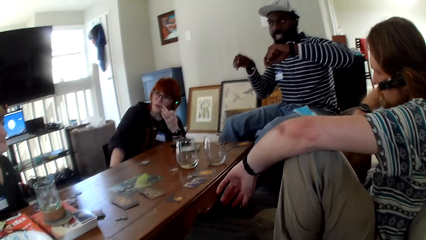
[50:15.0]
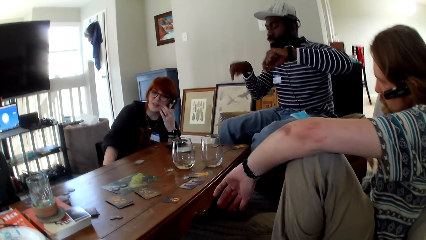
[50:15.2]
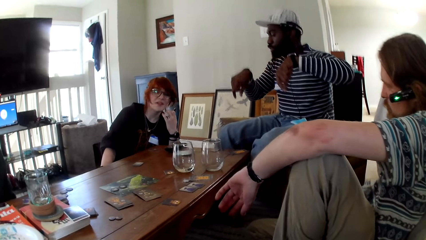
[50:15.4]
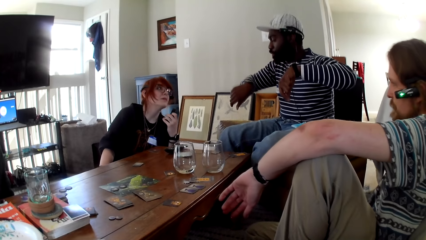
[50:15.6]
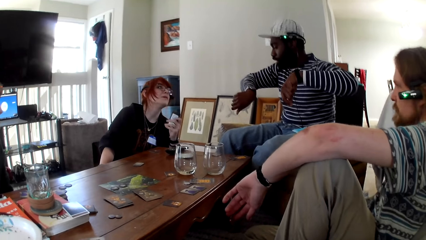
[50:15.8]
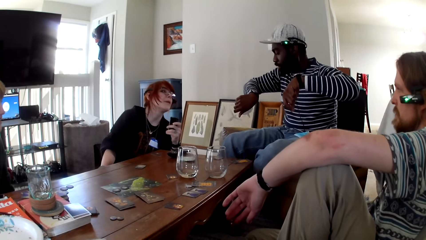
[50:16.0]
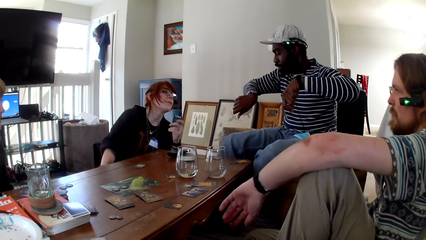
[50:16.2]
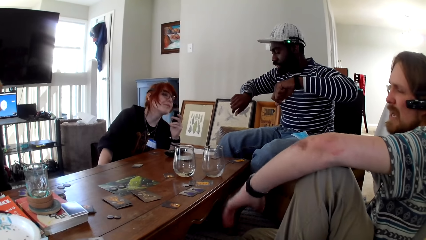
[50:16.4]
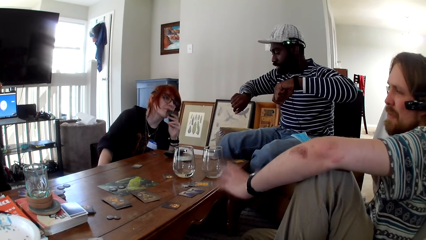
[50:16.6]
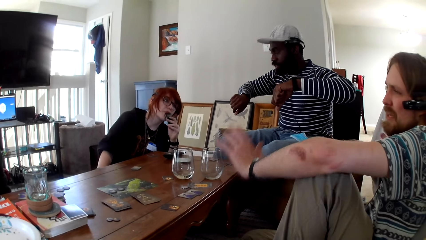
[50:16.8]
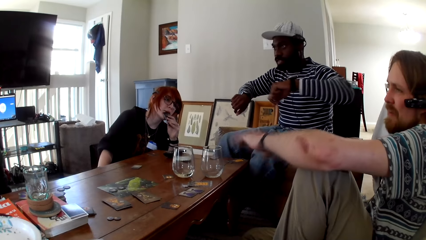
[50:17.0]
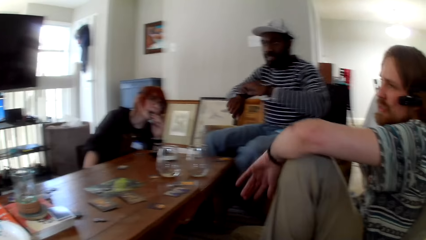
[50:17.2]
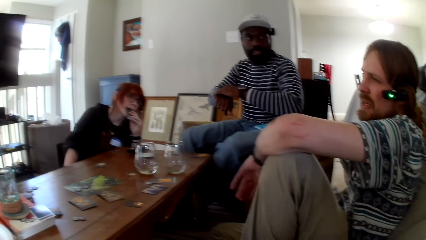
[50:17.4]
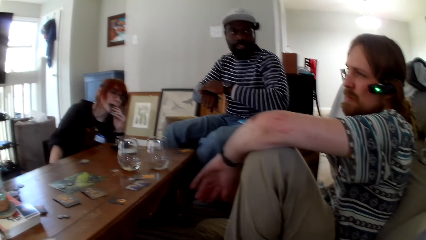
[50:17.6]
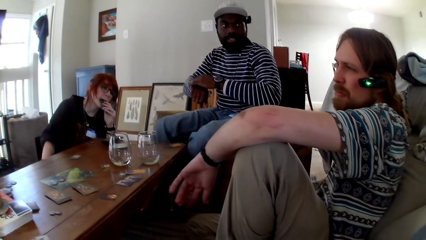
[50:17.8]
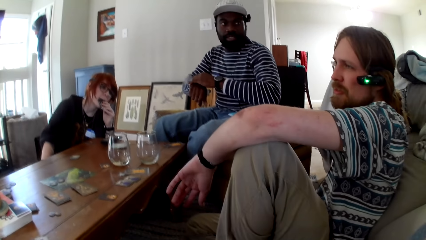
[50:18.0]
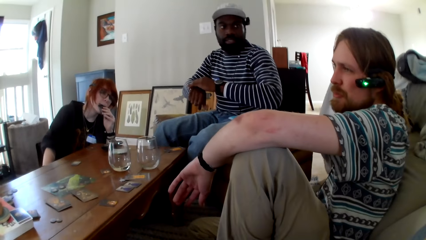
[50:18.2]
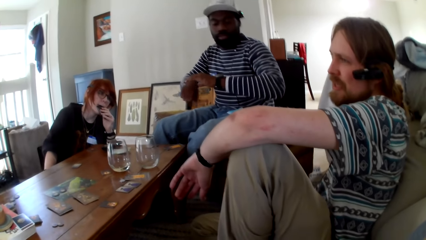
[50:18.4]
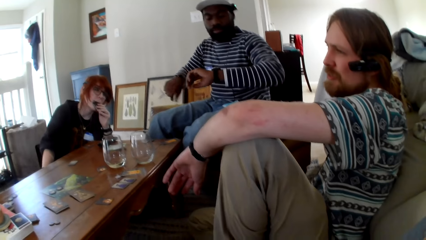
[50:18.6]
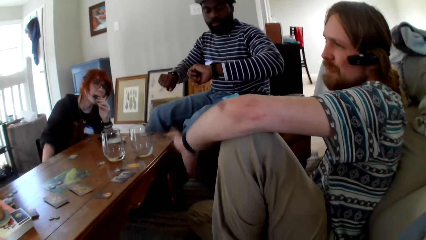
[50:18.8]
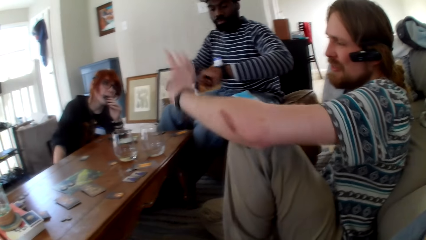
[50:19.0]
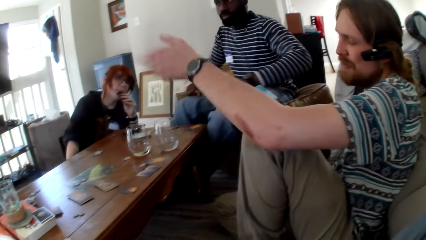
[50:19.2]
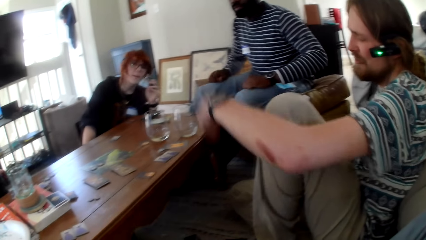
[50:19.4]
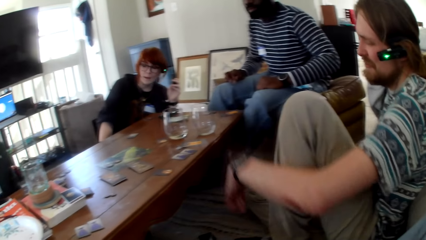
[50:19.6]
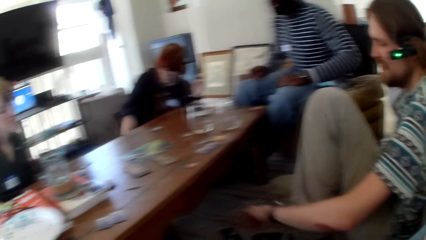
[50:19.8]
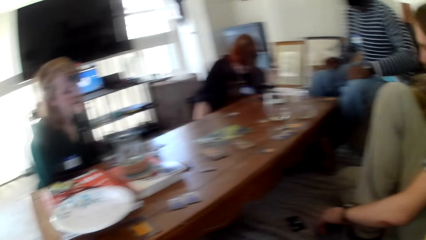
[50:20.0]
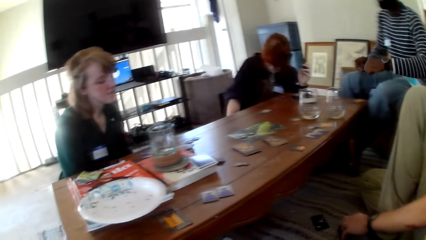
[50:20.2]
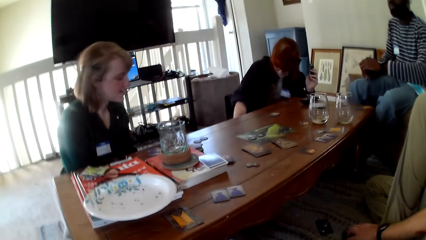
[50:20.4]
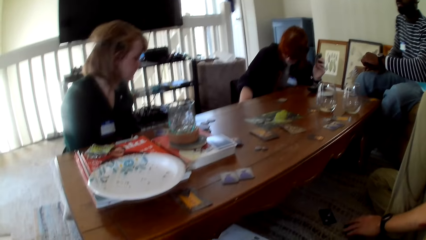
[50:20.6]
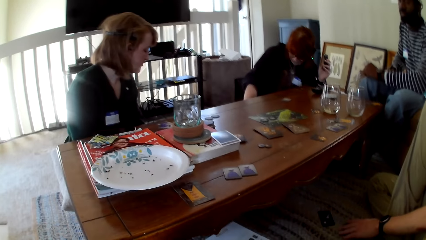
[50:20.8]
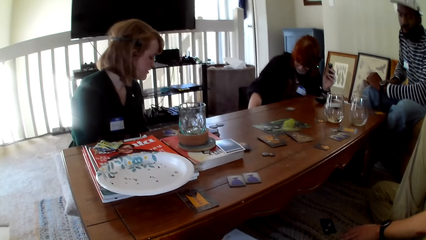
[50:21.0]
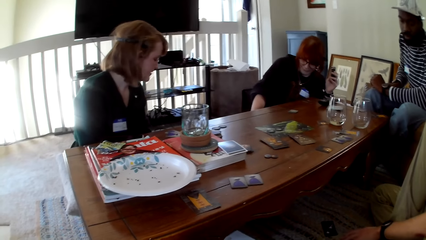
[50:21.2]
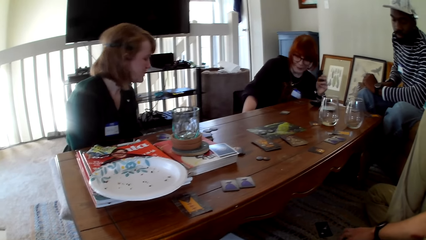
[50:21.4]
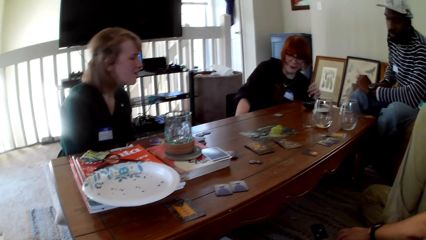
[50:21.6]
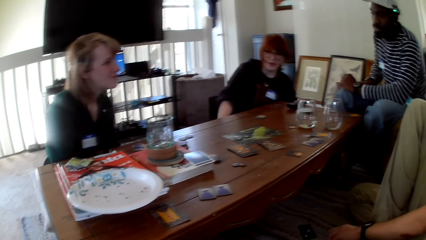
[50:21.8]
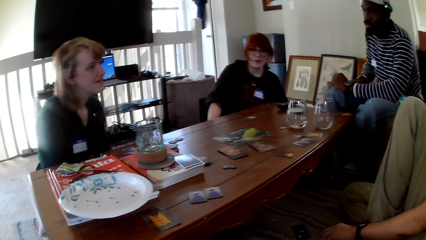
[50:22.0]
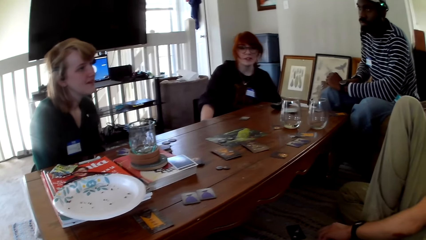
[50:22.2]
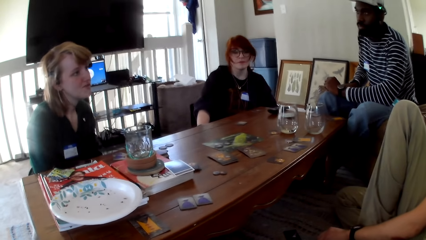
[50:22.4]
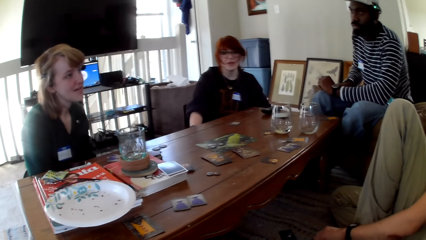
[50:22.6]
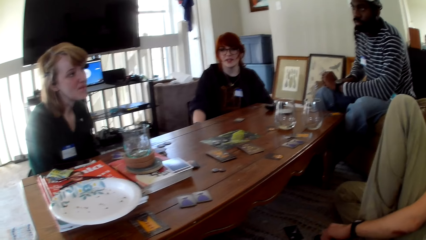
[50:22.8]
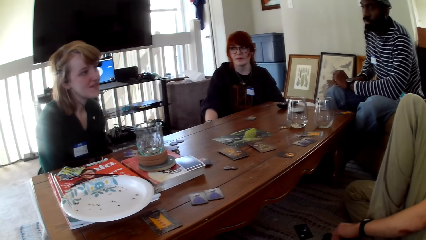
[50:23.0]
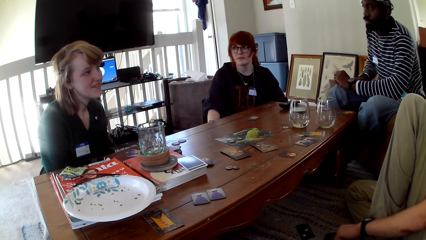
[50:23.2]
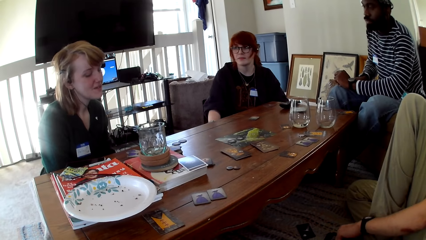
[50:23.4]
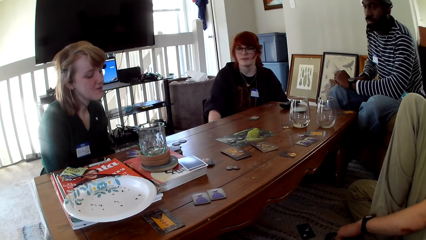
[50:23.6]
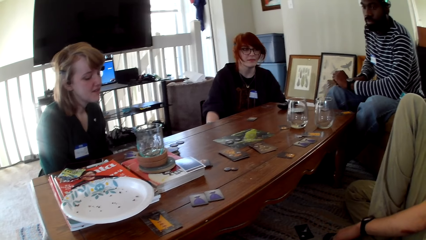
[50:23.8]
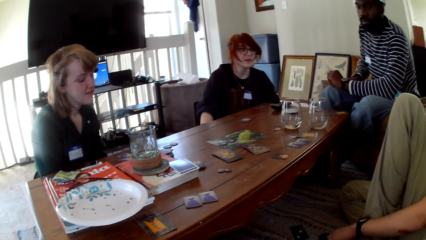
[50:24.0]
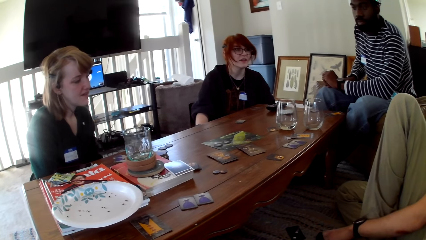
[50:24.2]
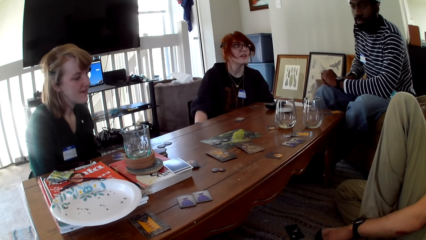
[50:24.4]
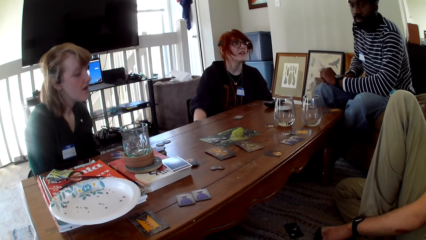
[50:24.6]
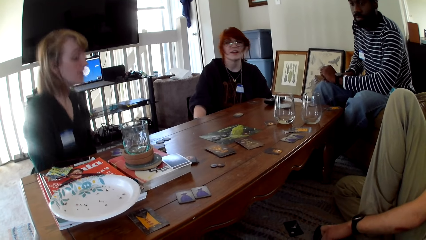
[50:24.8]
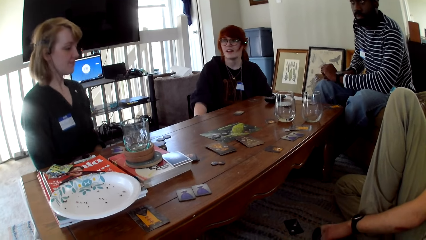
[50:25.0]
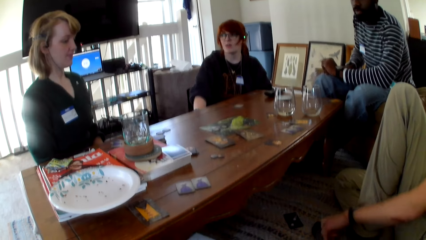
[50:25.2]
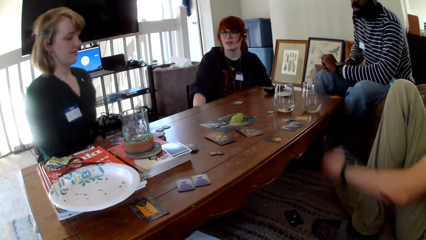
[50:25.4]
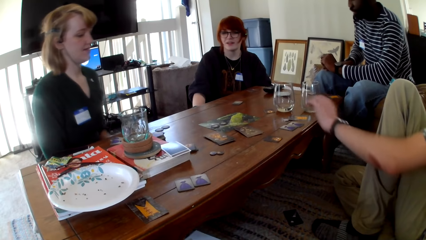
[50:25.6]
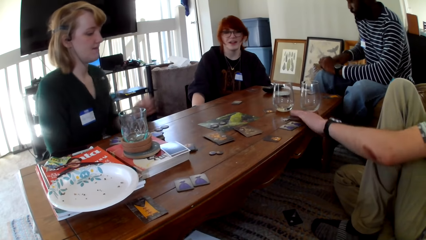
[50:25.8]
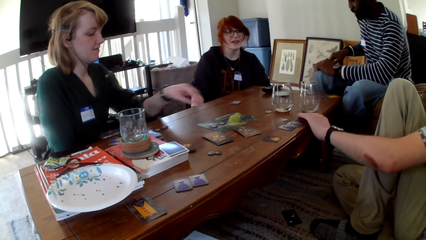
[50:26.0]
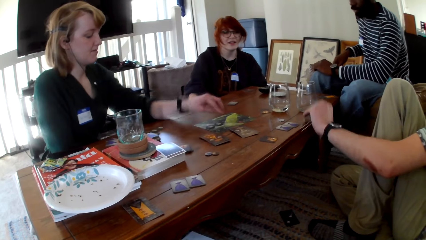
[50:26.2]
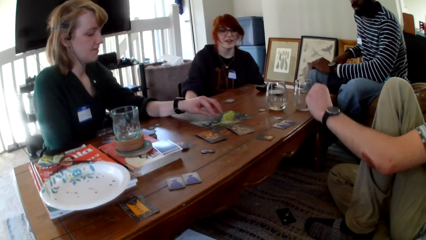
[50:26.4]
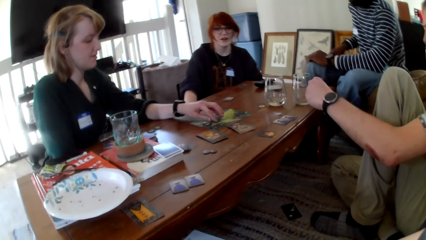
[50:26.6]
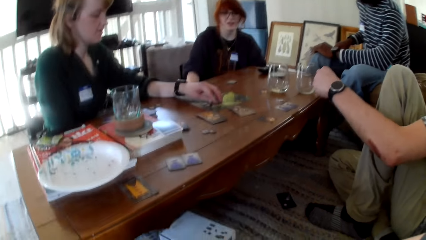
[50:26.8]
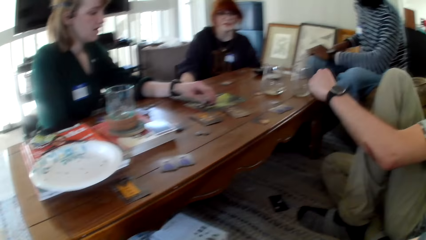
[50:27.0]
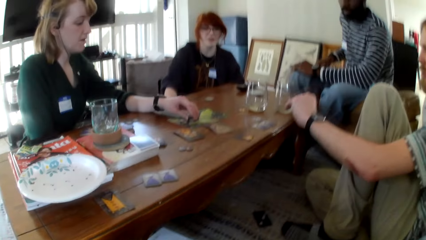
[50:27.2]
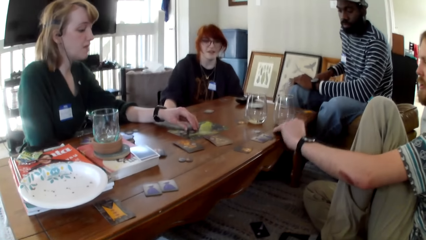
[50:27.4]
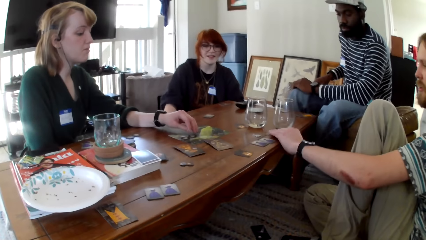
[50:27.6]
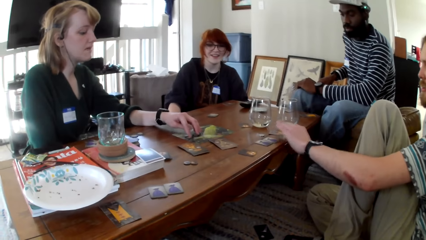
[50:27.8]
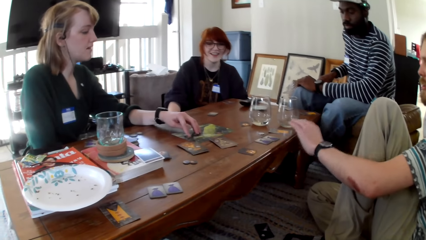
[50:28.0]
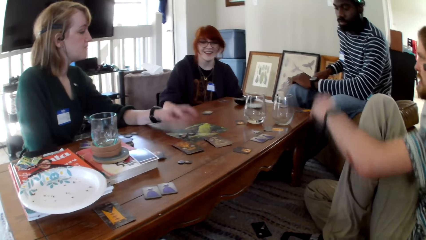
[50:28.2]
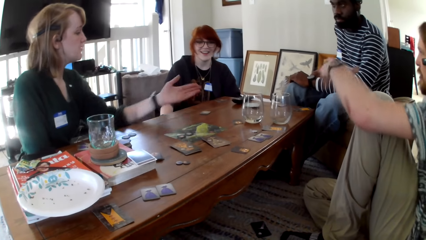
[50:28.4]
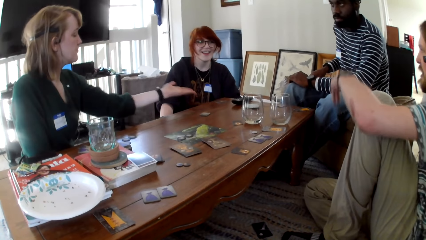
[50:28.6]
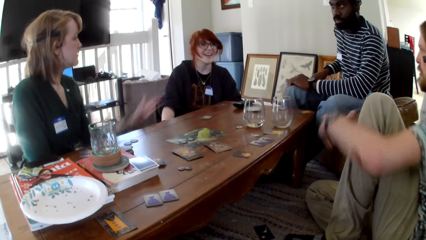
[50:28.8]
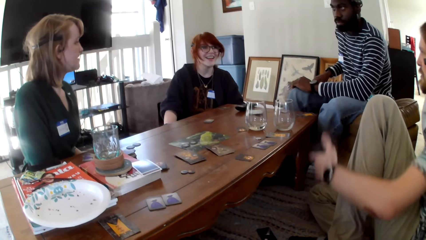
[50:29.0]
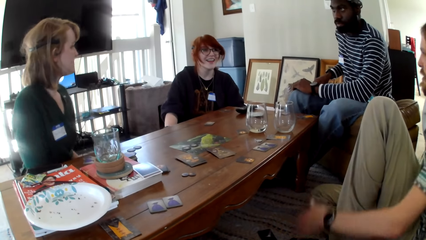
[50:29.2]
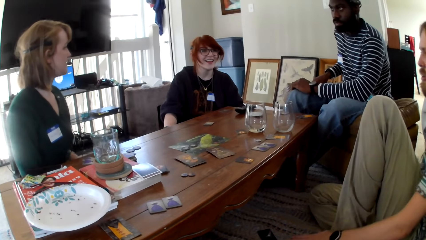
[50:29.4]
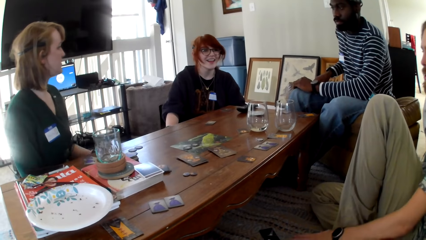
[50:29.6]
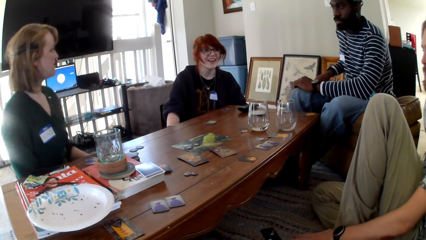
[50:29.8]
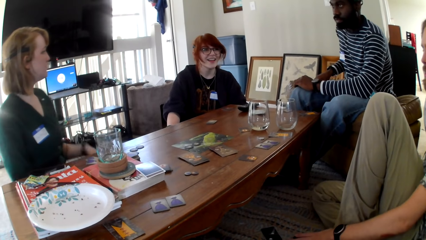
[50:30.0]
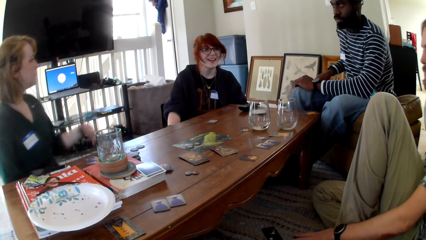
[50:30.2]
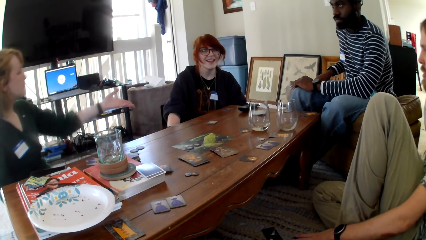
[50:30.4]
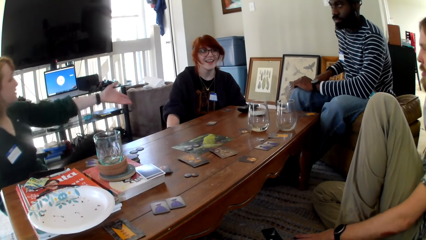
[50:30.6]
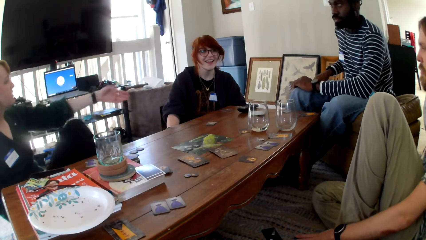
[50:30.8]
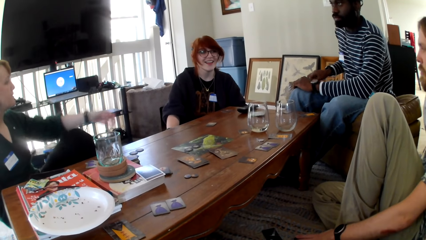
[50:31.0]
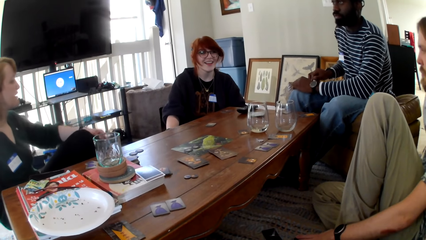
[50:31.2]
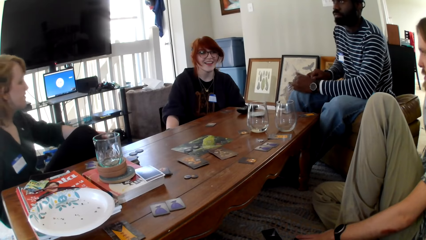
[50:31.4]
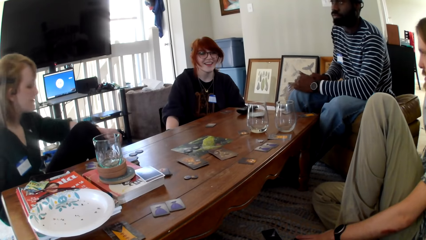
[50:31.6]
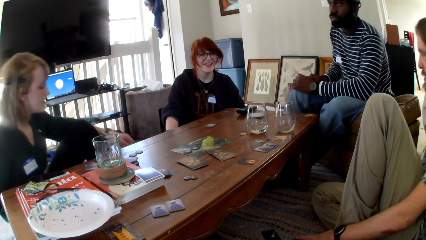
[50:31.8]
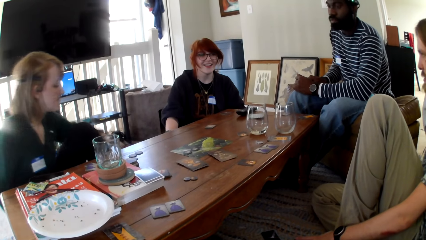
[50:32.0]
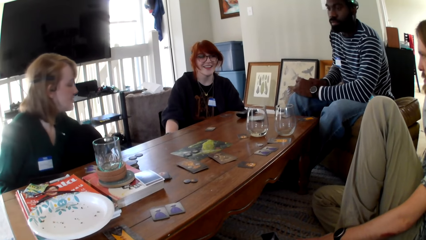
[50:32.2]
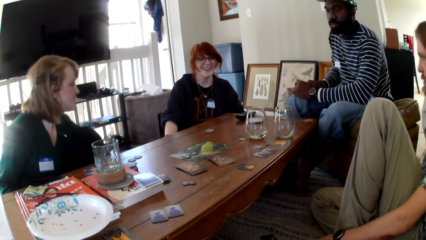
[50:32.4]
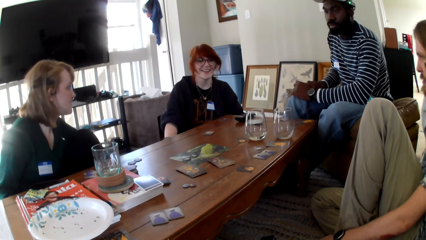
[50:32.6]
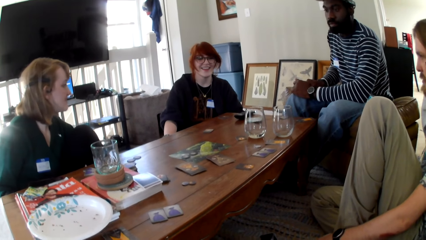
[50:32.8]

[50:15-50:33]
The first man and the other woman converse at the same time. A person looks at the watches on his hands. The other man talks to the first man, the woman, the other woman and the camera wearer. The other man moves his right hand. The woman looks down. The other person talks. The woman converses to the other man, the first man, the other woman and the camera wearer. The woman touches the card. The woman stretches her left hand towards the other person.
